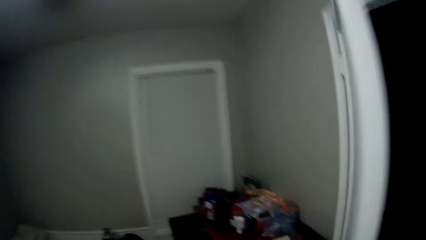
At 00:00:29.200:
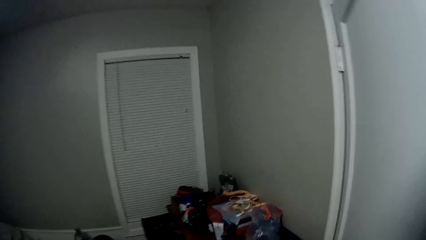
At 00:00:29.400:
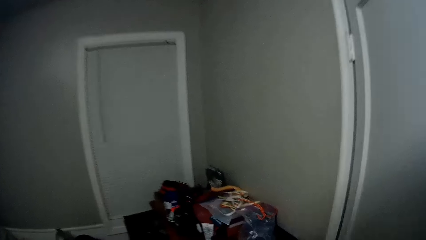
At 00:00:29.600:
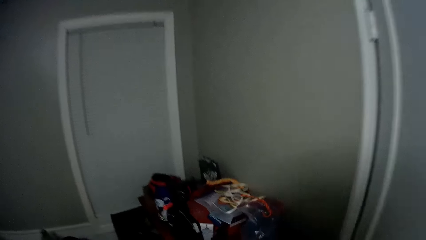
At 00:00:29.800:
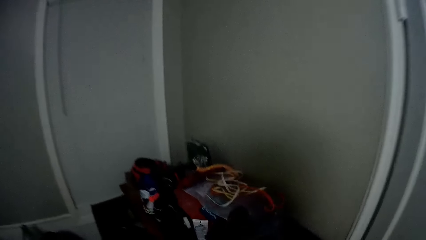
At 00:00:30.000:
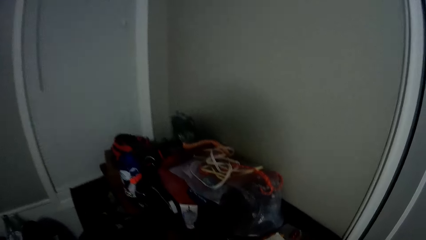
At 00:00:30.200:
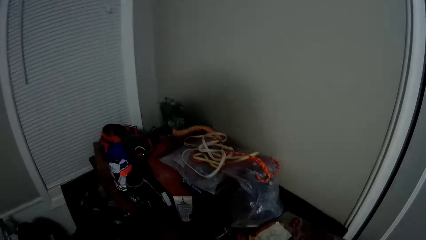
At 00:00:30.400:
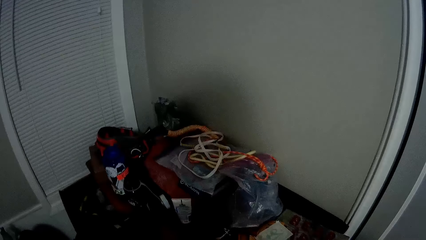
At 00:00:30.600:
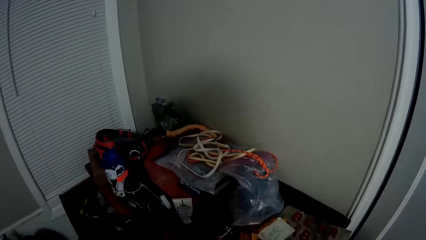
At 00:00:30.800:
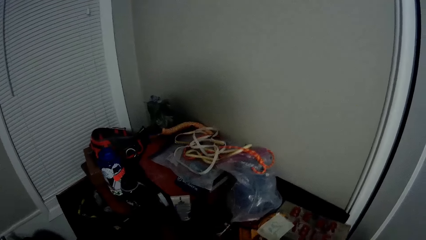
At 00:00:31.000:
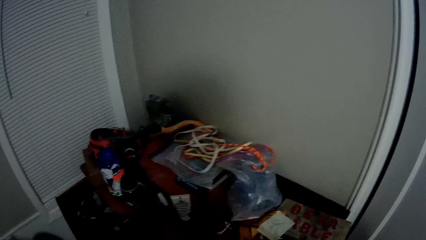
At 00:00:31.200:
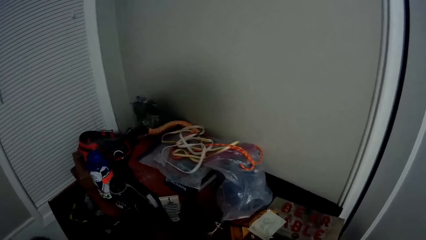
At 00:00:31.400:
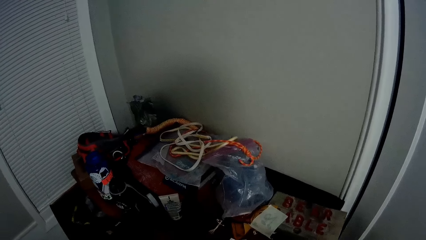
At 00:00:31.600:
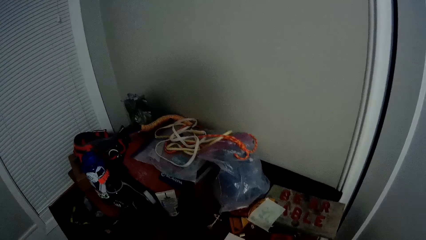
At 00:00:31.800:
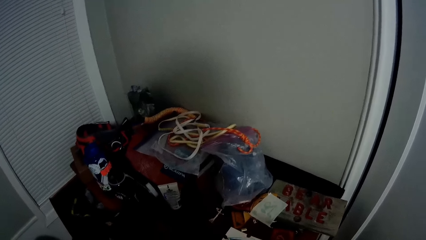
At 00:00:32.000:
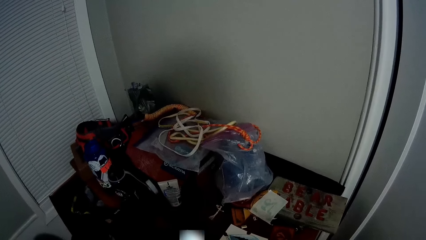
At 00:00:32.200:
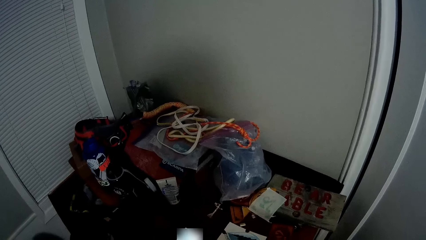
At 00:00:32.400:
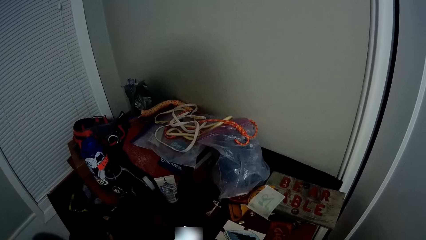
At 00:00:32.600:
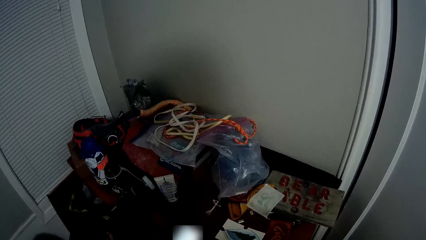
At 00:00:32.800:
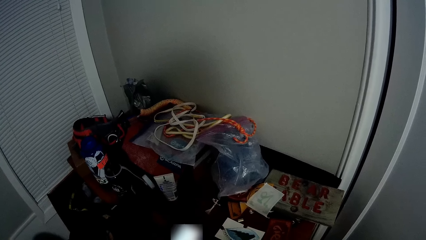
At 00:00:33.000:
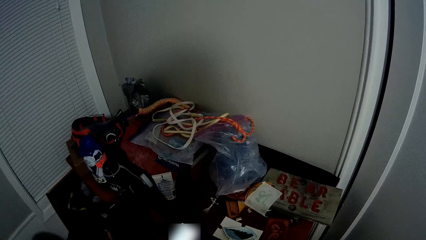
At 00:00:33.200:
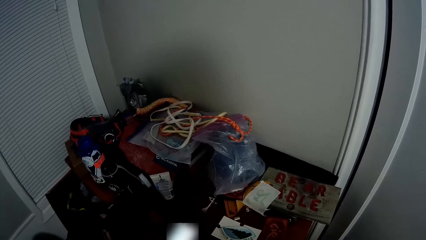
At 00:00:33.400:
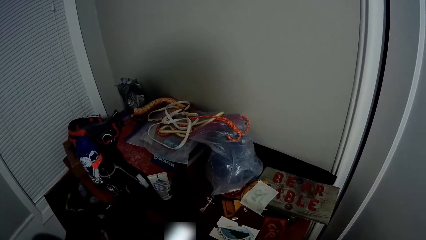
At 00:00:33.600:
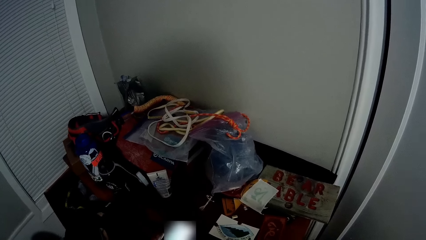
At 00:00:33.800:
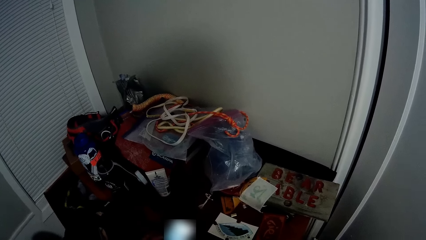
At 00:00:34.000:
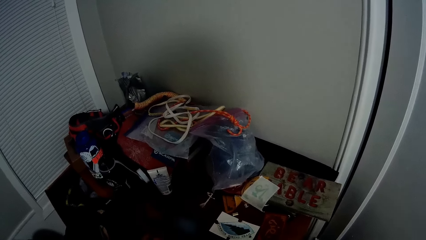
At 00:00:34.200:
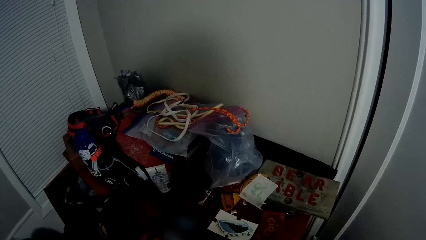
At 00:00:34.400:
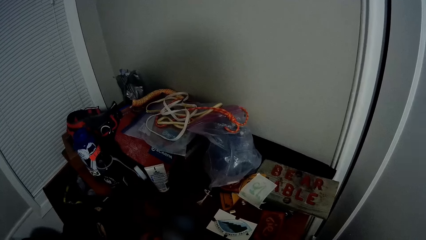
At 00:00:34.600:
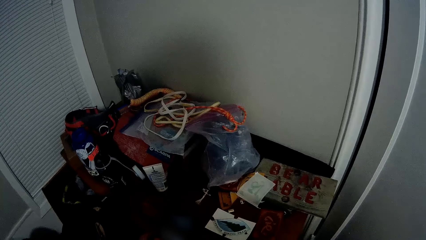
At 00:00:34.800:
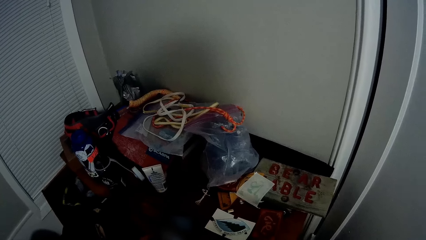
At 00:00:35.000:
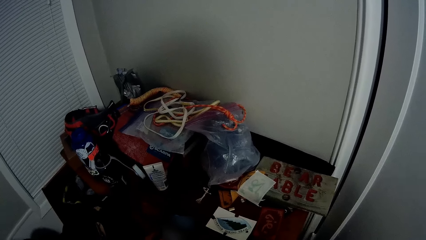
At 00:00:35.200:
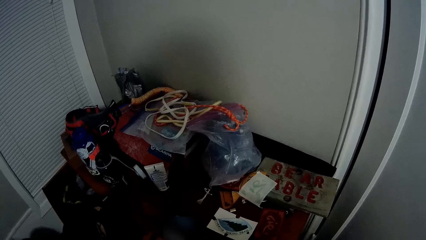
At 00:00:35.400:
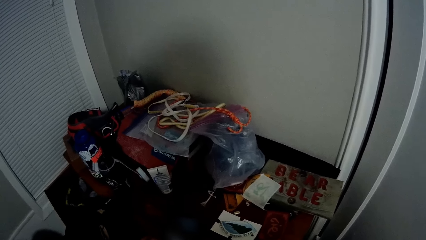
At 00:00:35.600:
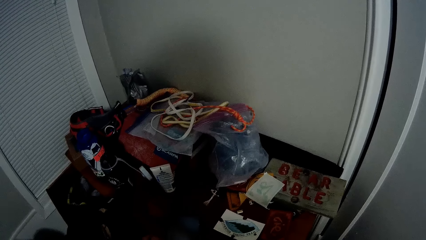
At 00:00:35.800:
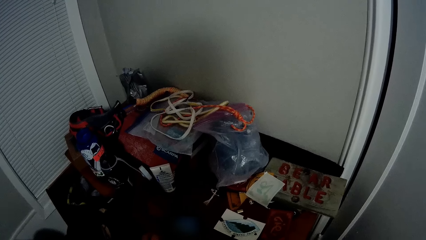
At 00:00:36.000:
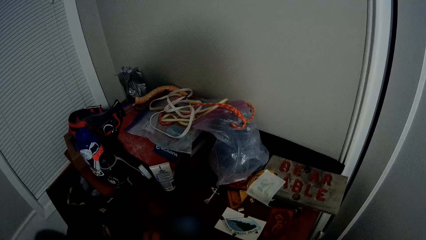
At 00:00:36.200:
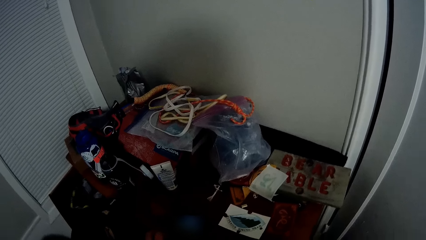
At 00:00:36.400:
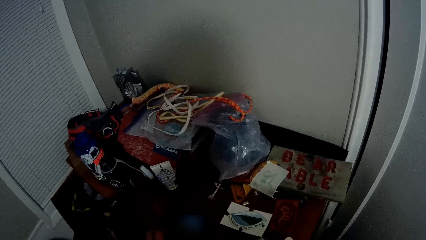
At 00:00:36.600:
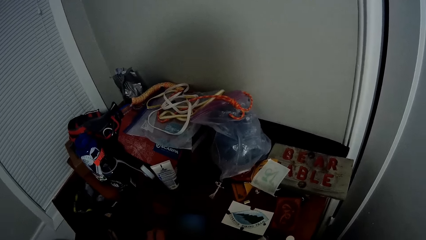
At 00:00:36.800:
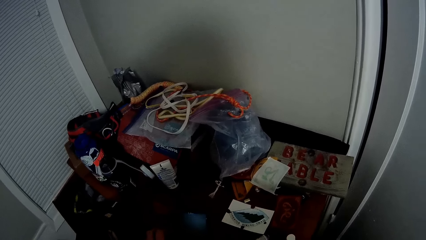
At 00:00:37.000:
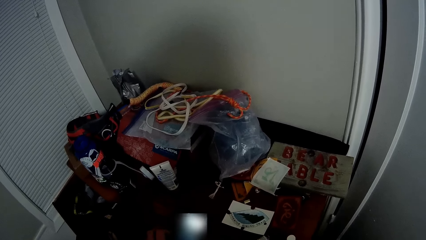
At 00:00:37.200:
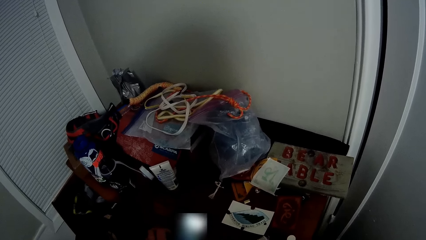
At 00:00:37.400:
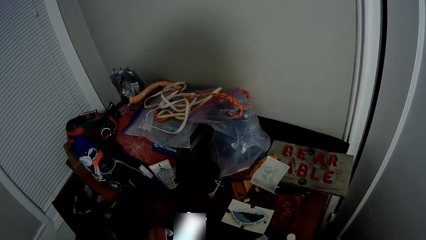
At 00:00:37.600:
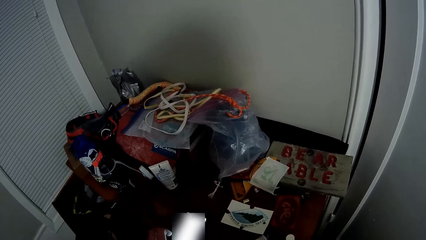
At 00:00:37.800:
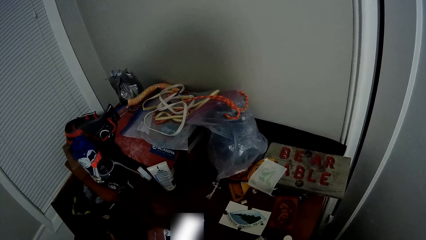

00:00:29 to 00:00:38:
The camera wearer stares at the pile of junk. He operates a phone on a table with his left hand.
